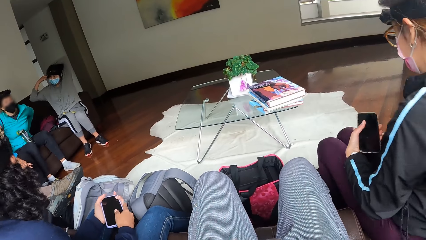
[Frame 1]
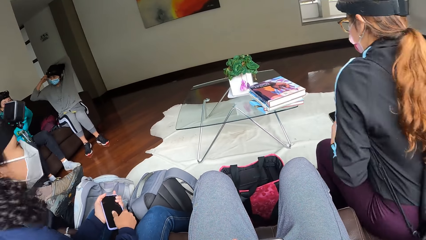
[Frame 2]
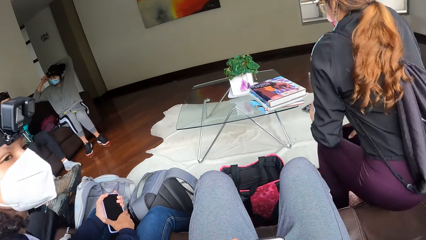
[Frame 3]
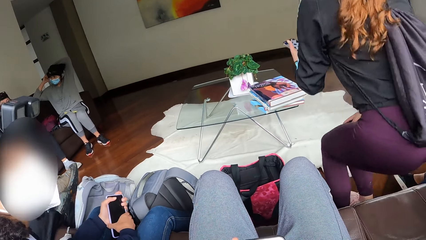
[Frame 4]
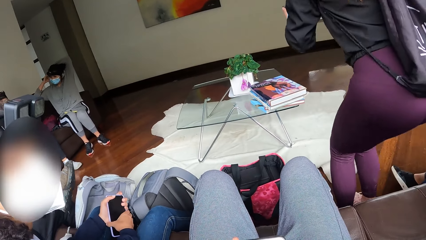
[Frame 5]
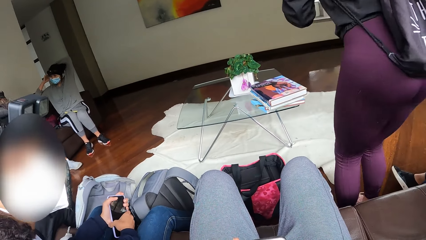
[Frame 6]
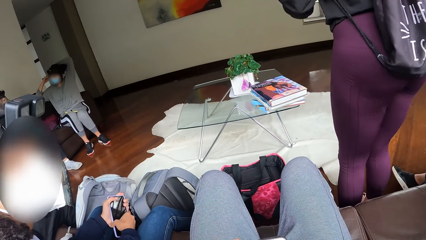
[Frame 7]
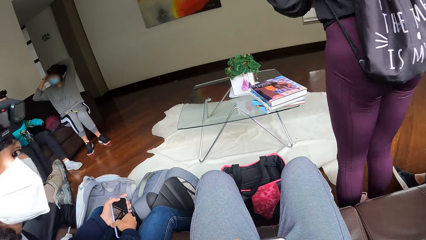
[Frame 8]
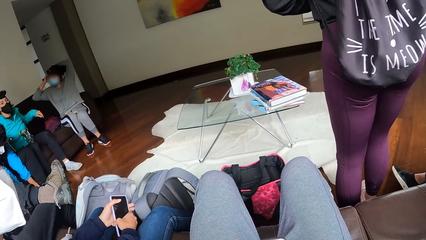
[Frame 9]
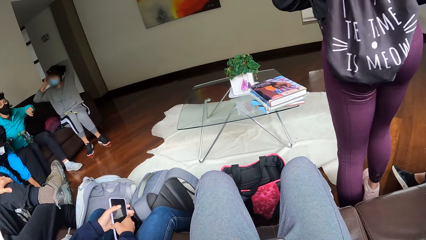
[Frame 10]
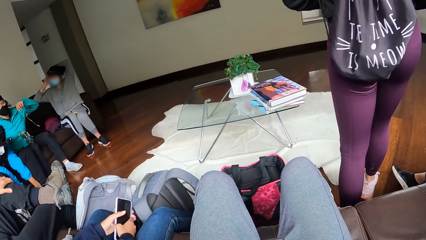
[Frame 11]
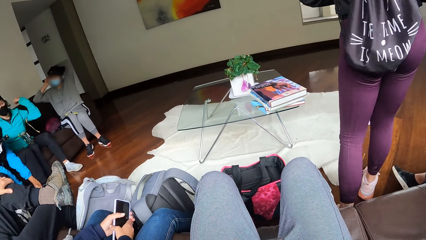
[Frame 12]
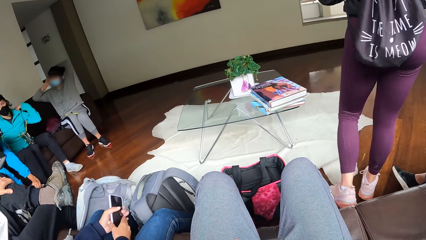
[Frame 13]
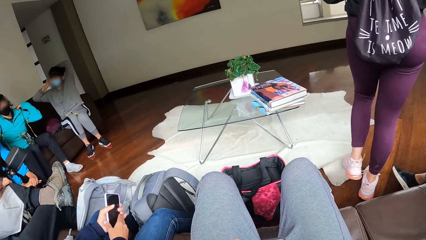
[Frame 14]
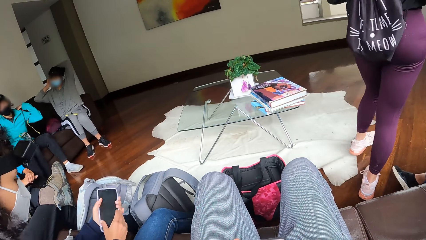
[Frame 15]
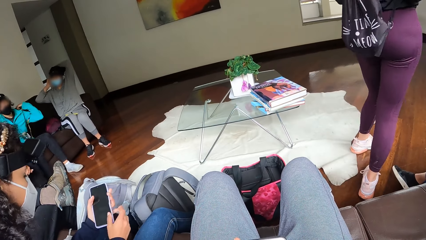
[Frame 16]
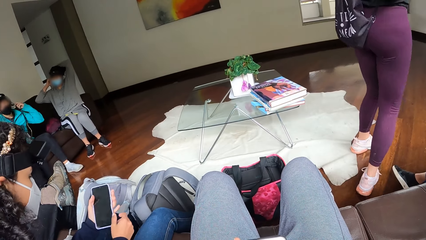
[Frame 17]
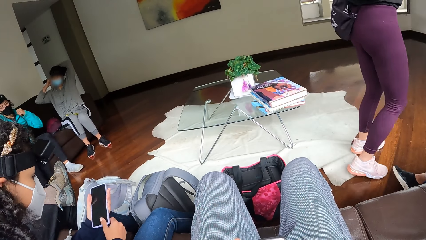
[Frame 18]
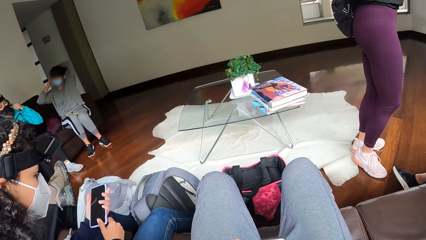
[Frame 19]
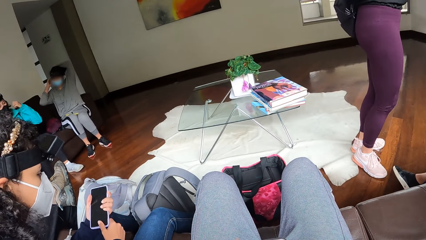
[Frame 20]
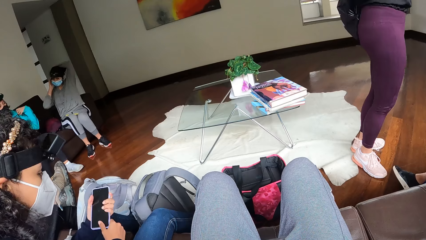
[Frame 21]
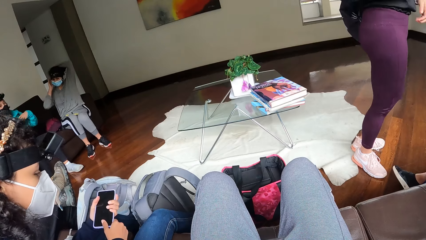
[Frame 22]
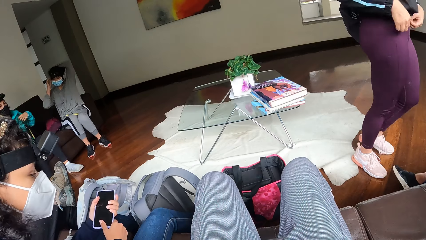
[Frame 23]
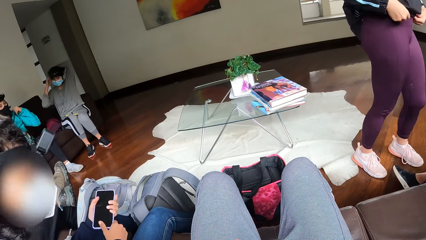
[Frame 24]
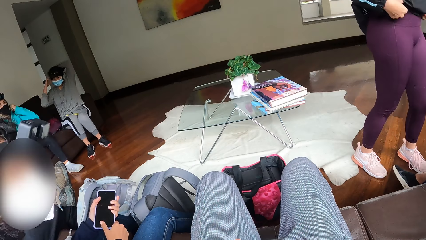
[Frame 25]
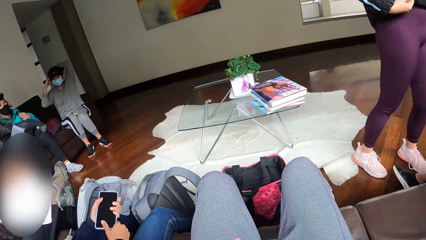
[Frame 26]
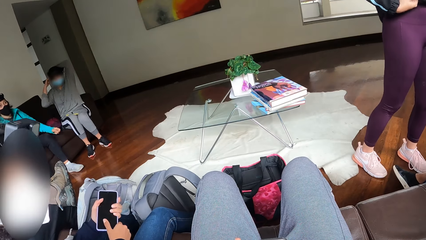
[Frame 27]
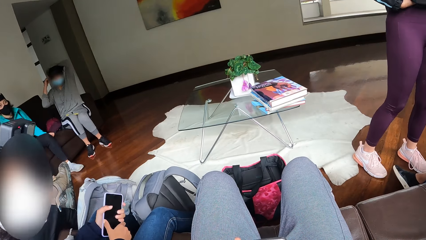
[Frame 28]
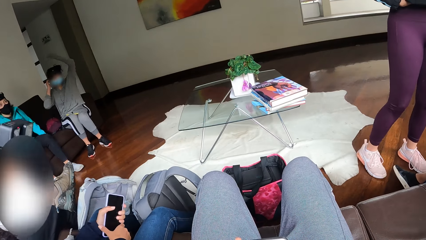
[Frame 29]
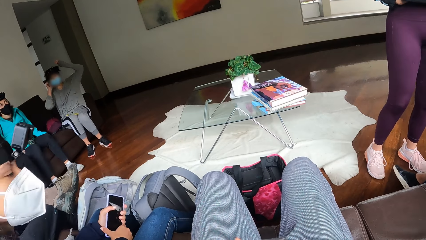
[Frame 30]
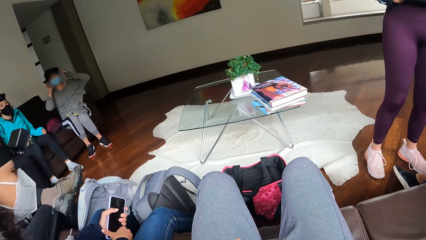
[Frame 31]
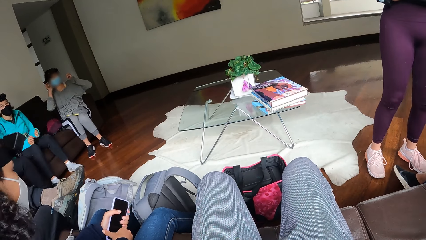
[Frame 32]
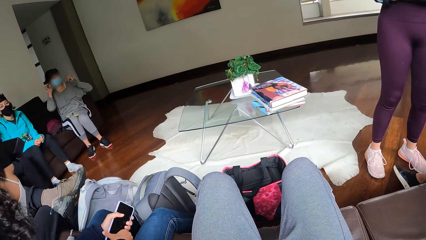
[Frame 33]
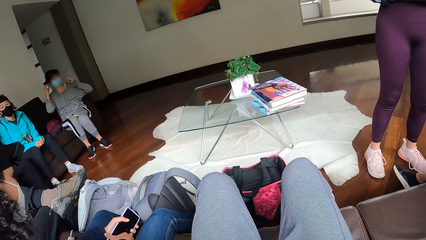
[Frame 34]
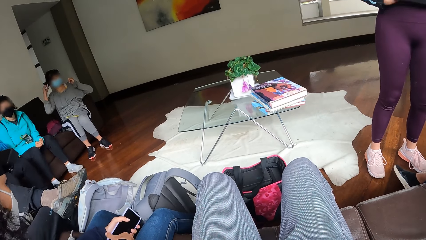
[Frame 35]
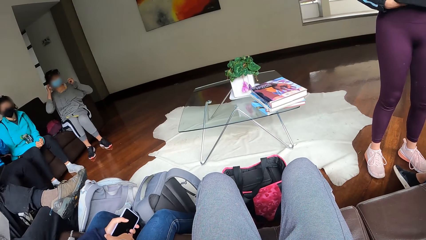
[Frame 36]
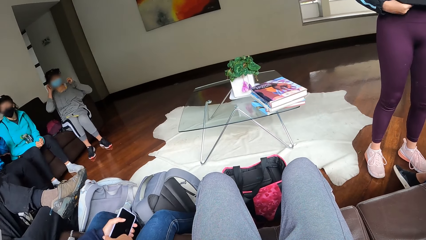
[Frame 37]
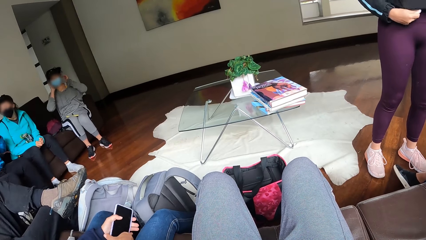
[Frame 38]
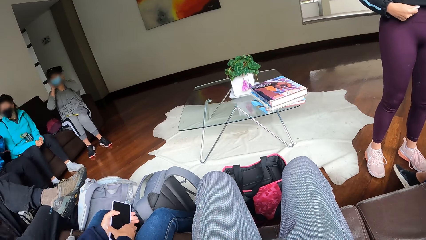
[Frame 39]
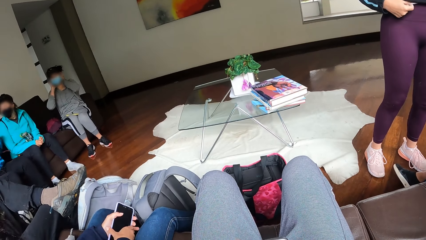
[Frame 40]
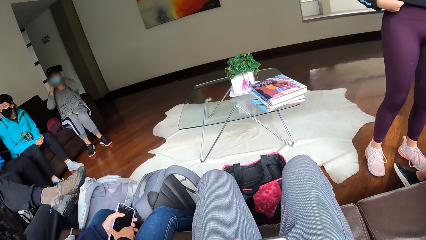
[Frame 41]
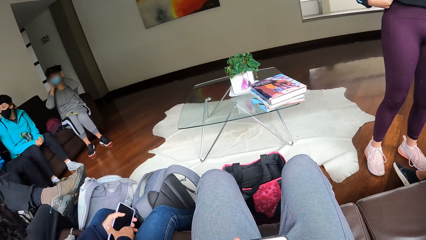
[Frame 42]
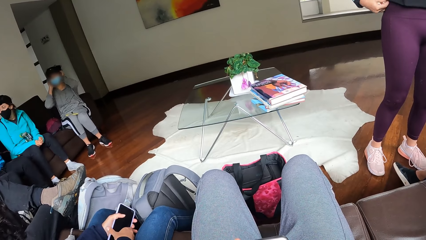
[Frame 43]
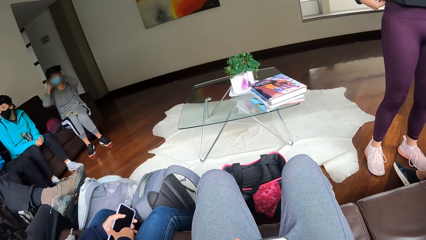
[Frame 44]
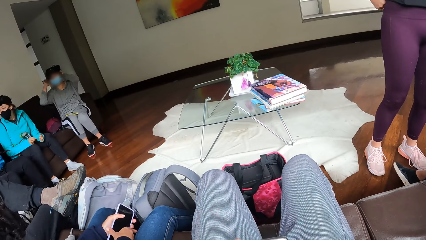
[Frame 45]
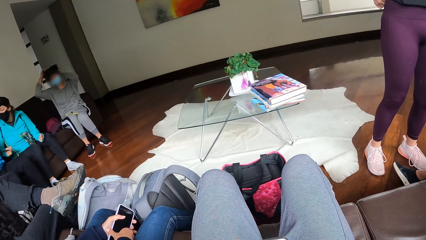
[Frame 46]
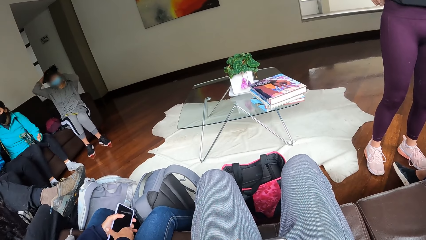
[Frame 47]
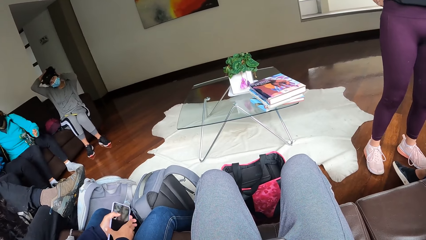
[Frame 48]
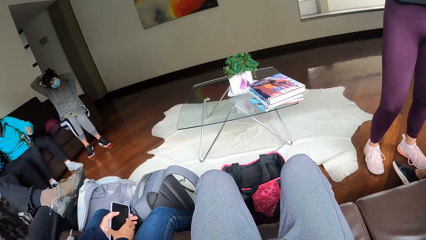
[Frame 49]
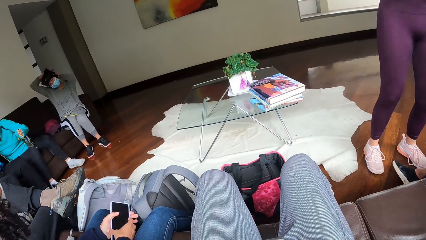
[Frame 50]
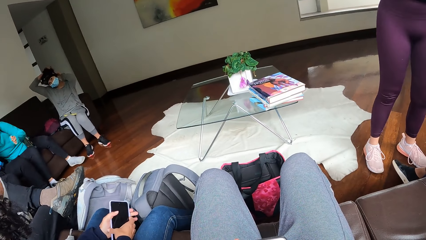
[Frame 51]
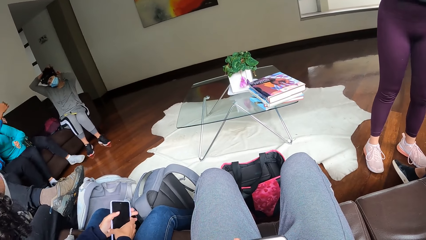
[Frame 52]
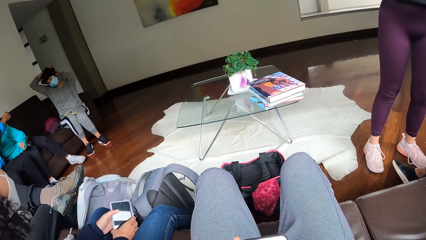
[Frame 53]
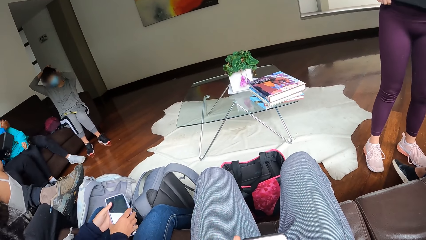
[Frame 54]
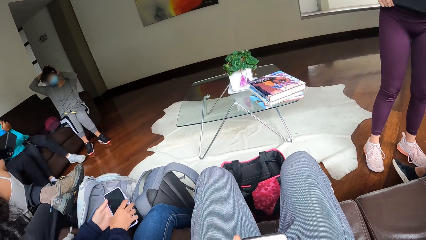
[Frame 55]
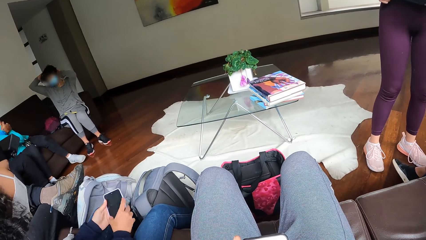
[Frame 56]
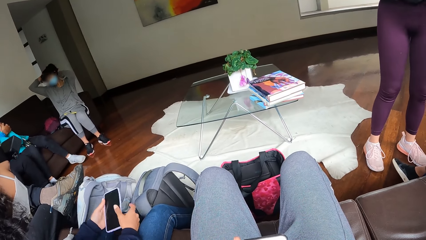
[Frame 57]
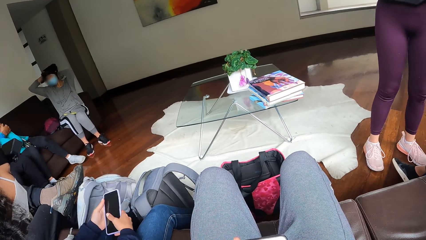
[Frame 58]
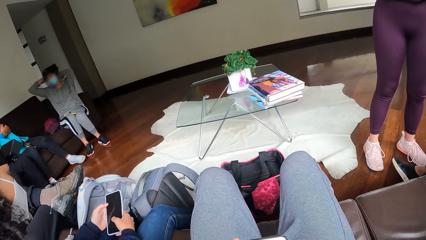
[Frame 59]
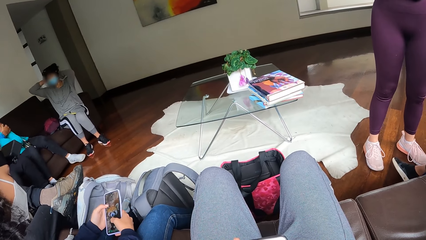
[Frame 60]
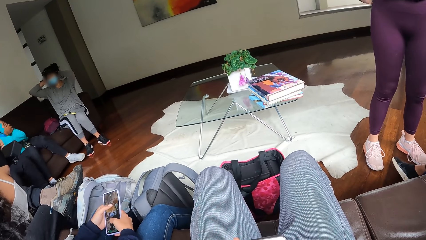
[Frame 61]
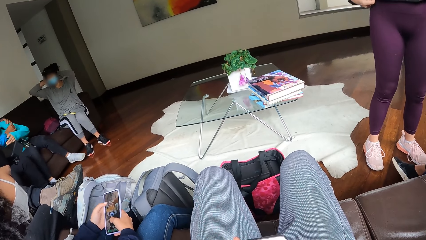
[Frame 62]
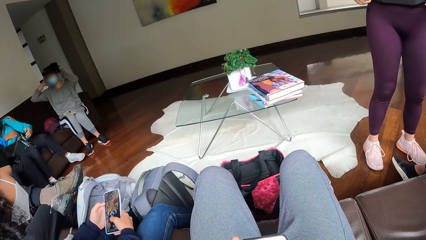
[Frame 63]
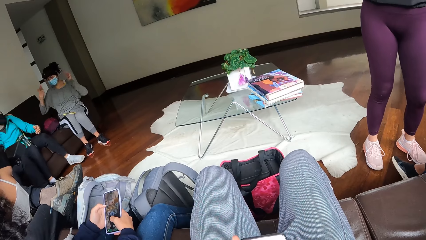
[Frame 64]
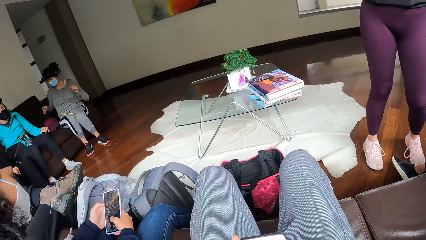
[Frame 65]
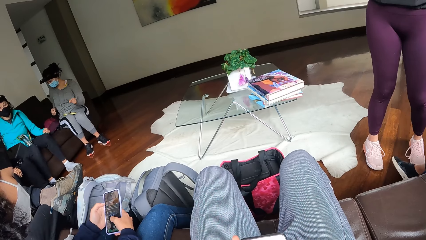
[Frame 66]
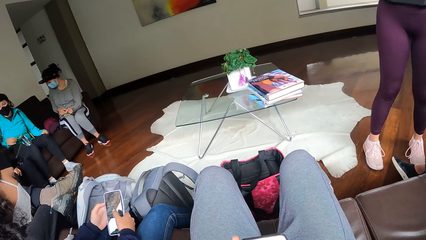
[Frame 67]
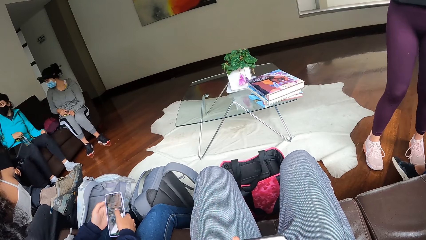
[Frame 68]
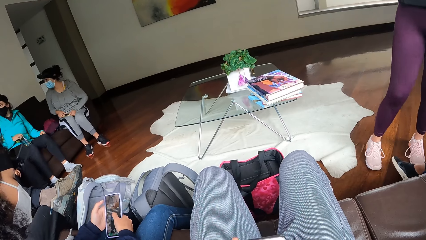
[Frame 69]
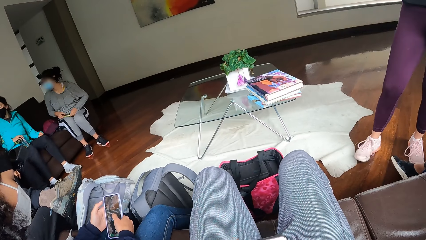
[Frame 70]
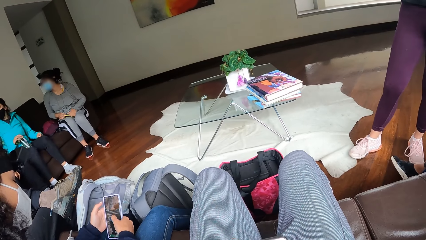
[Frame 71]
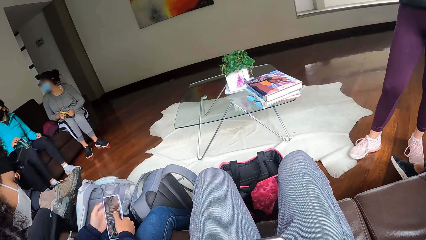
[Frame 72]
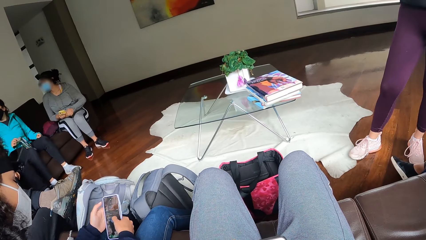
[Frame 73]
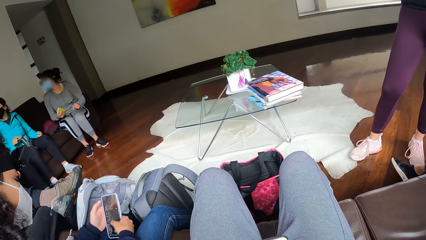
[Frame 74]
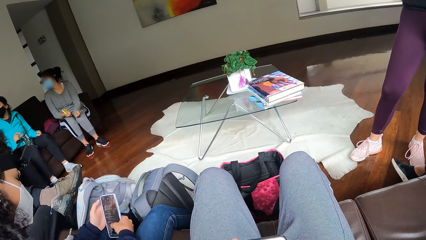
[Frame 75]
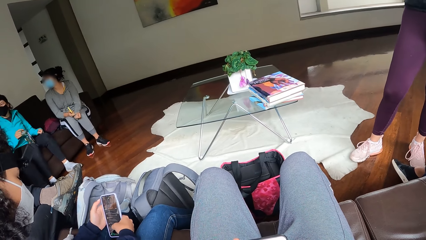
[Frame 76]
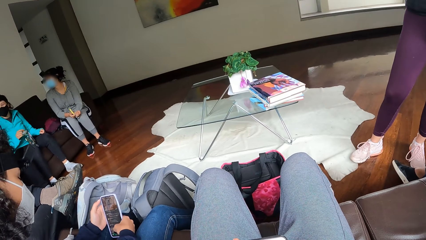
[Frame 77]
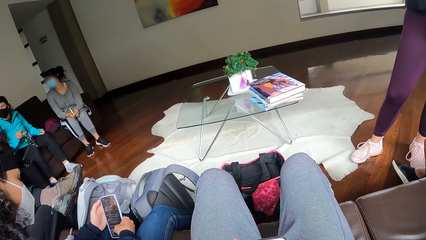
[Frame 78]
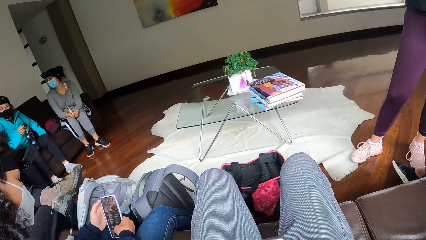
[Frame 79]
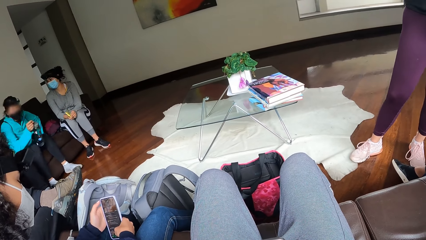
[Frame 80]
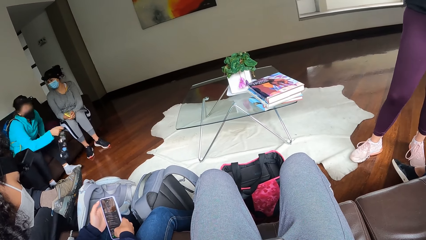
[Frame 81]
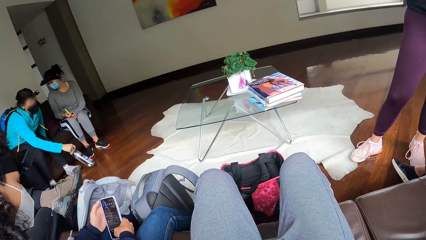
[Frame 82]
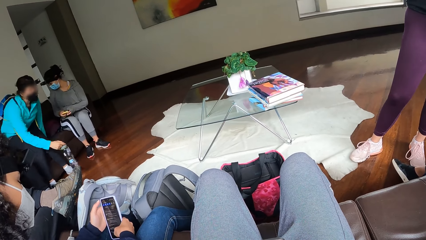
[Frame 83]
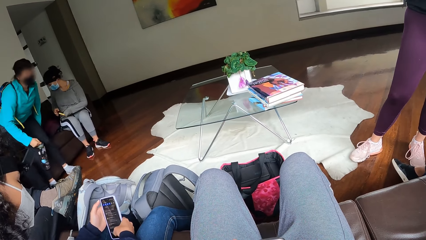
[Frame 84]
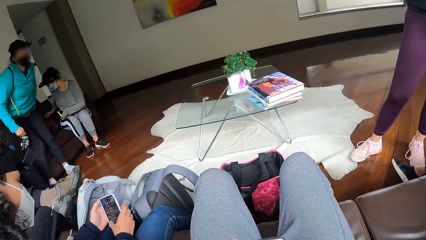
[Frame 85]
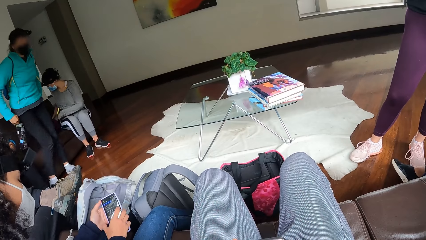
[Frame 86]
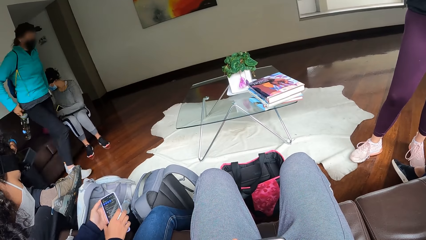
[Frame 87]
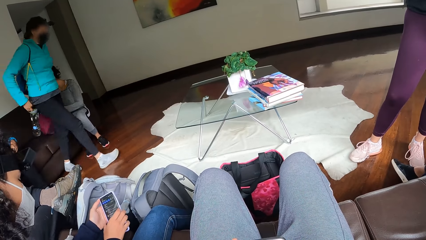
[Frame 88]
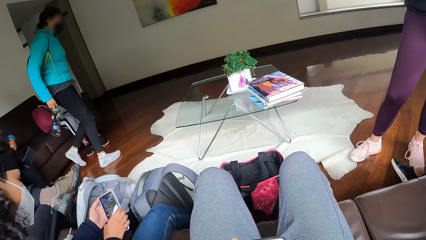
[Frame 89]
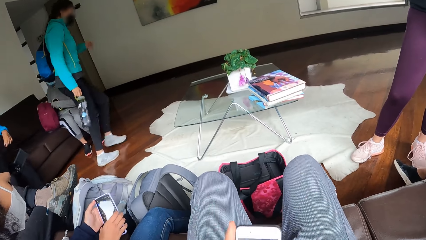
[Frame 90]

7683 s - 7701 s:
A woman stands up. Another woman converses with the camera wearer. The camera wearer holds the phone with both hands. They operate the phone. The second woman operates the mobile phone with both hands. A third woman grabs the bottle with her right hand. The third woman stands up.
